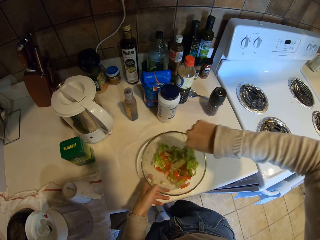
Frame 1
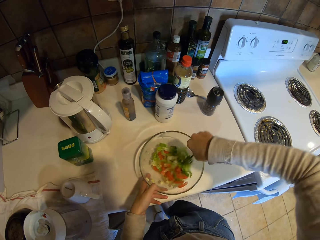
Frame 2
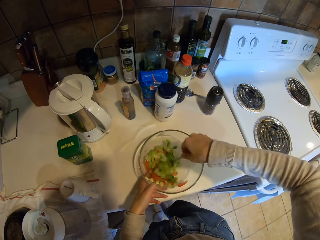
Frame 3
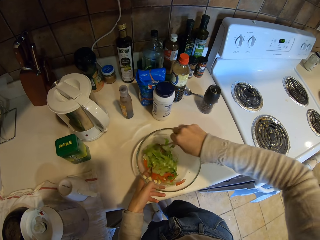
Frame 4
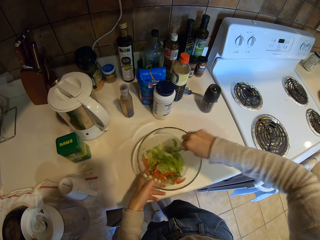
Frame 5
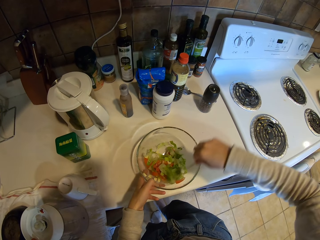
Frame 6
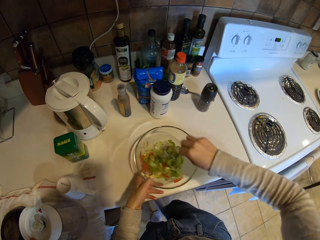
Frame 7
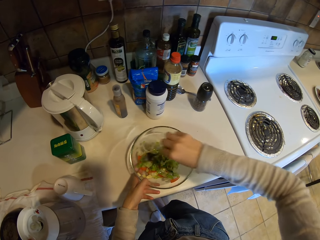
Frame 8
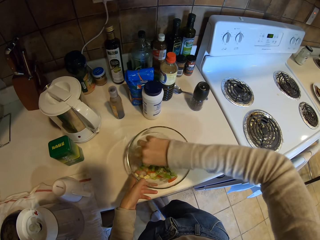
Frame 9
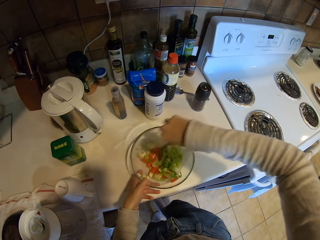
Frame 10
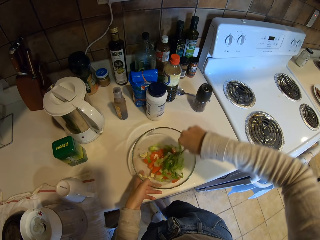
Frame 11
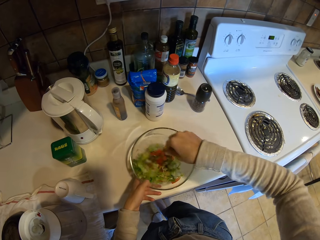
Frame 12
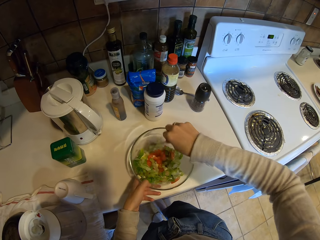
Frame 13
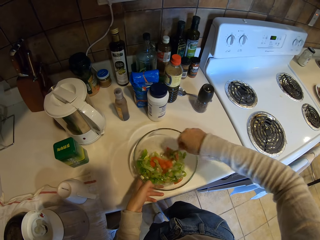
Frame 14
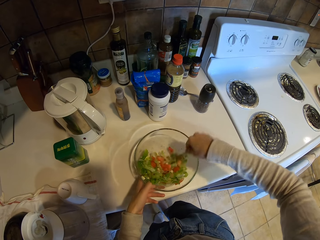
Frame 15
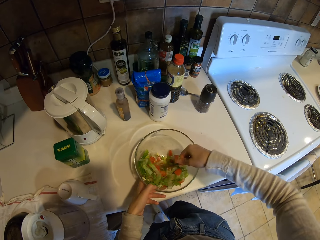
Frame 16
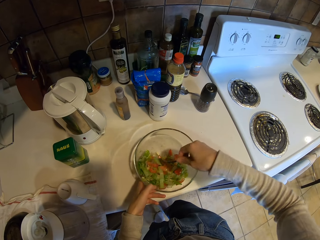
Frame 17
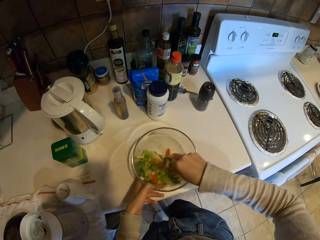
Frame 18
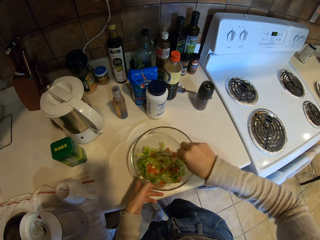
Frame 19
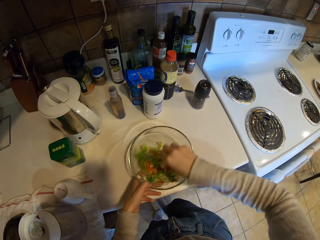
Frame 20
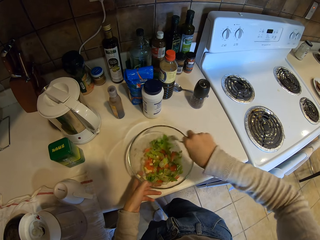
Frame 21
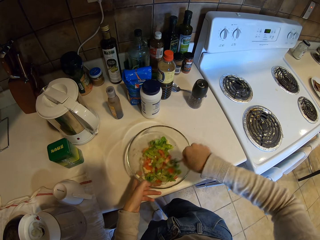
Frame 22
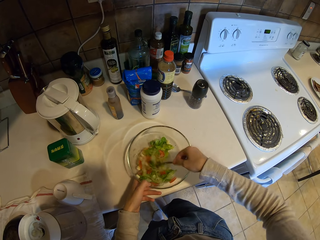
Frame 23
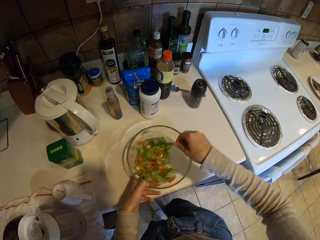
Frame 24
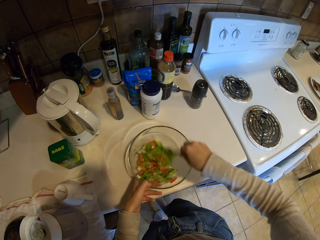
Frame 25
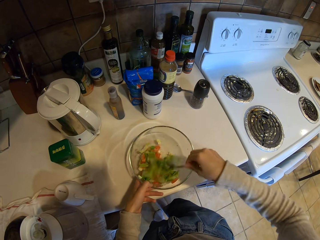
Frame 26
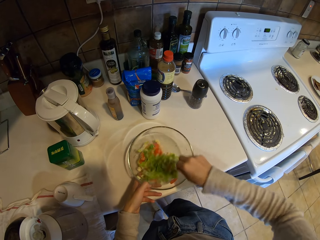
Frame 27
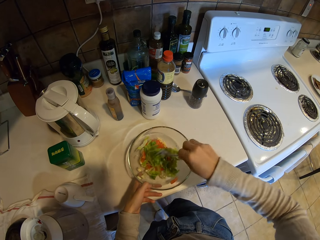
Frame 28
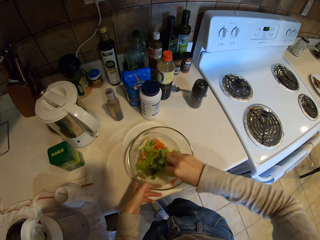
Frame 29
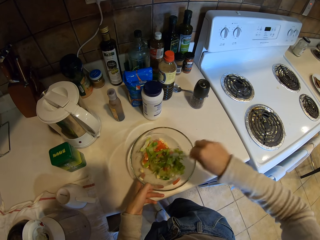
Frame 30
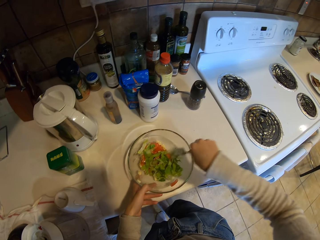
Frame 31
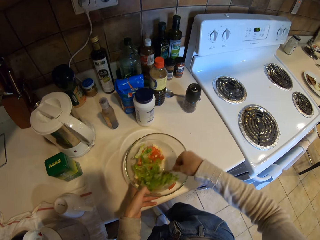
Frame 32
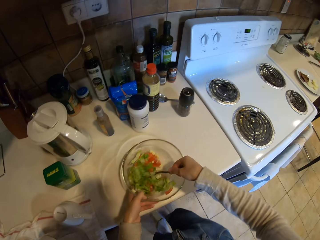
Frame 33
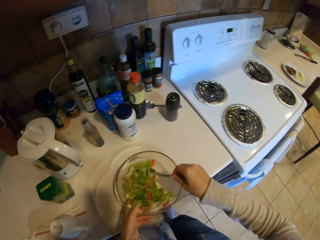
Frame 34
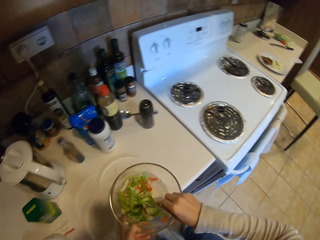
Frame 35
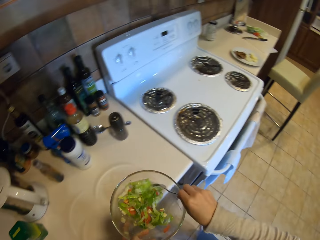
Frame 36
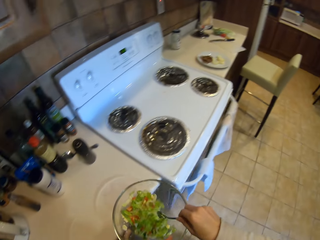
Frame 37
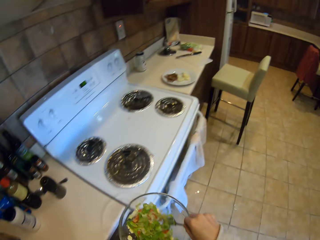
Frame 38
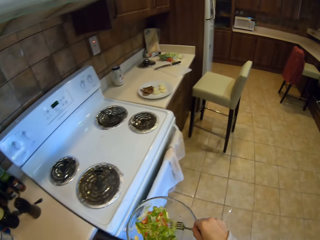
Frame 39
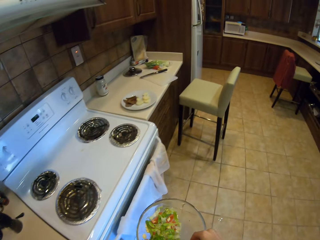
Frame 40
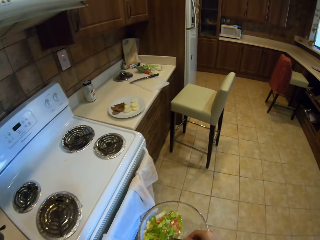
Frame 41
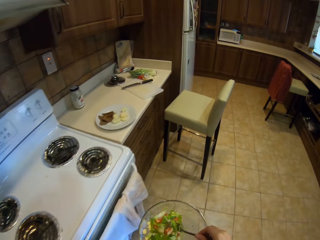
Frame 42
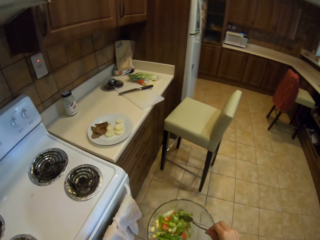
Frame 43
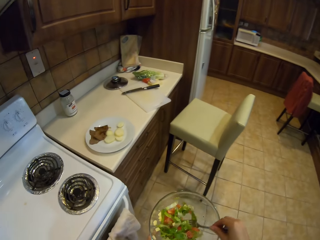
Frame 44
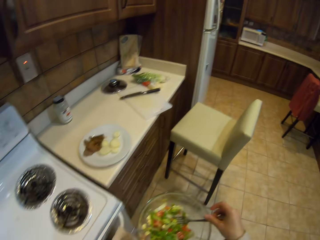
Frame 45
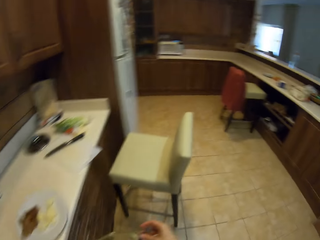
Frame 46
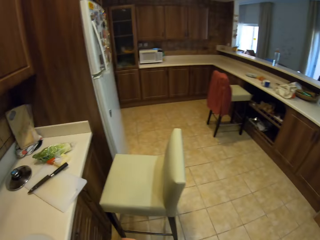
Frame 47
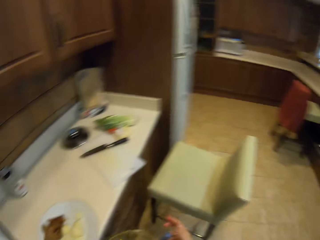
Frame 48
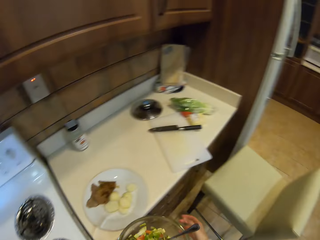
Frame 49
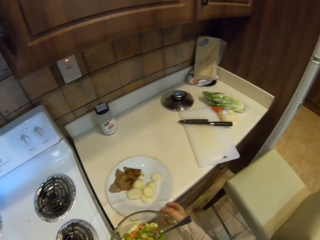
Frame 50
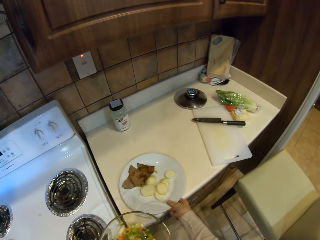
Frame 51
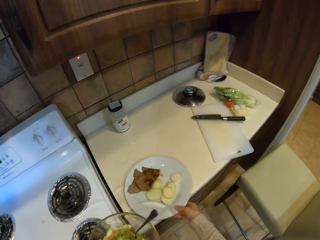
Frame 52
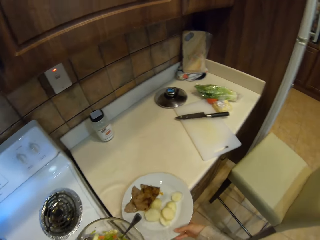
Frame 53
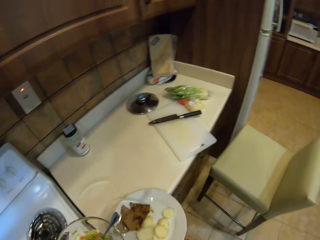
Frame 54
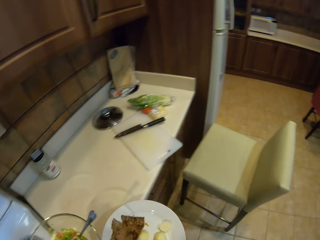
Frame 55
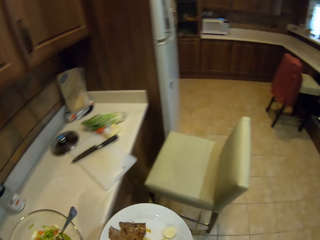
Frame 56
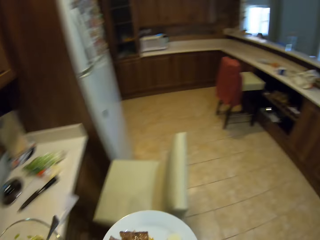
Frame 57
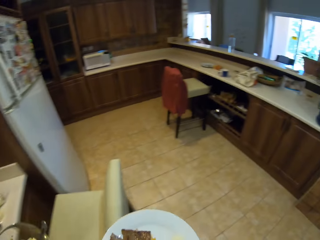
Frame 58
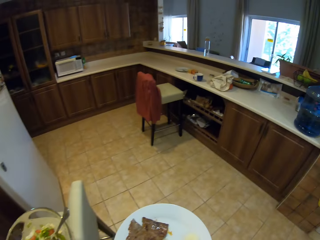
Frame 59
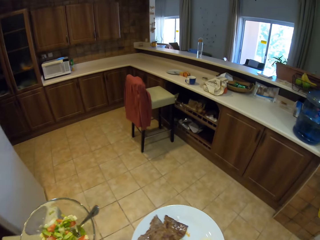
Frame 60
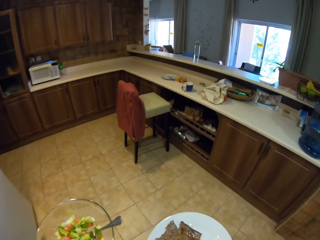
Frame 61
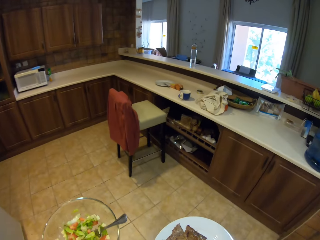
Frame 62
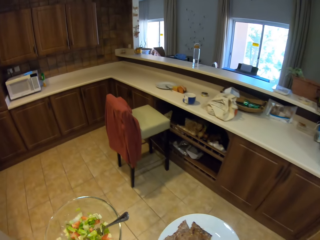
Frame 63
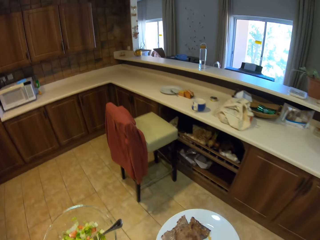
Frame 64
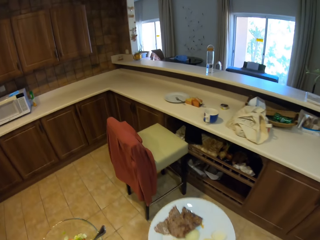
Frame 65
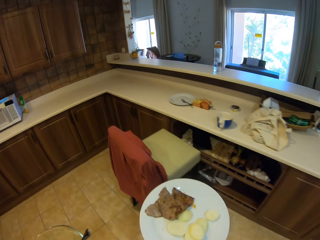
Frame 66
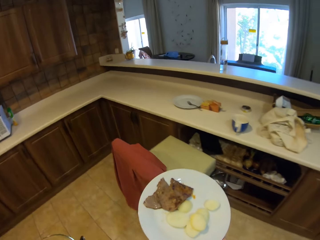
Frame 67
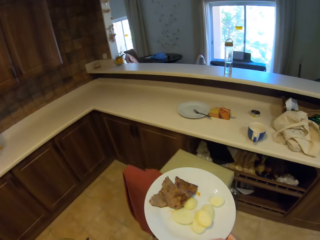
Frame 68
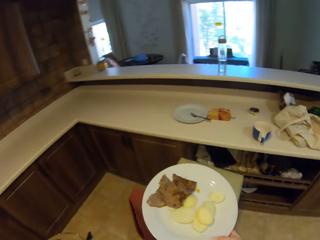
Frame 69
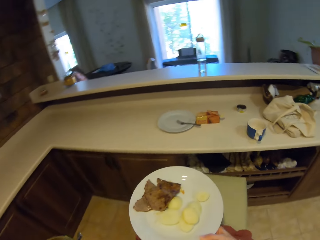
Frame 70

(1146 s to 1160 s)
The camera wearer picks up the bowl. They walk around the house. They pick up the plate. They walk around the kitchen.

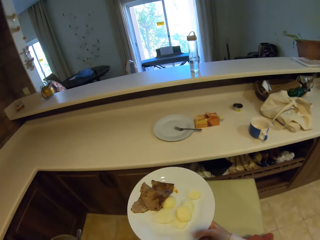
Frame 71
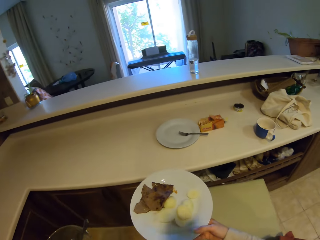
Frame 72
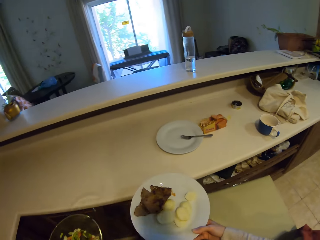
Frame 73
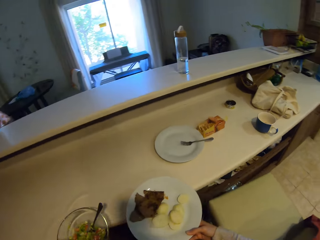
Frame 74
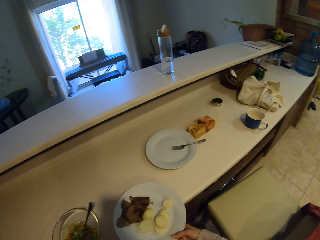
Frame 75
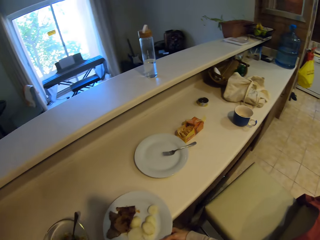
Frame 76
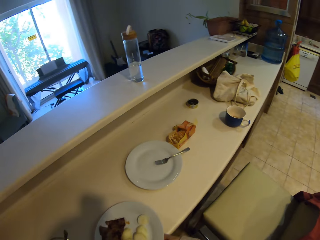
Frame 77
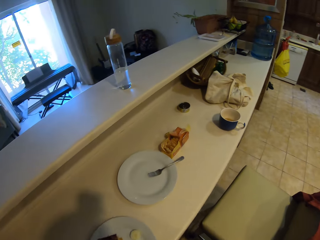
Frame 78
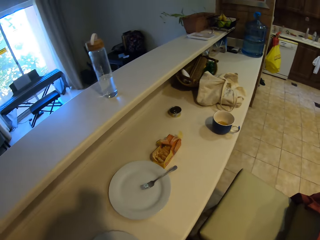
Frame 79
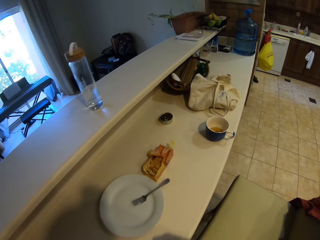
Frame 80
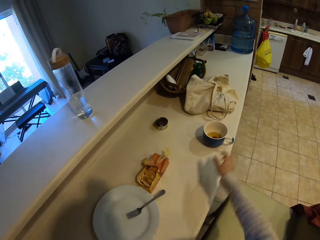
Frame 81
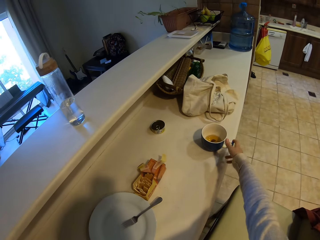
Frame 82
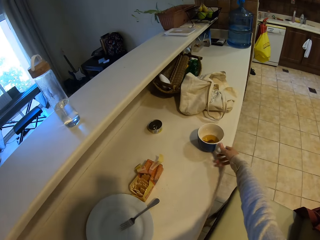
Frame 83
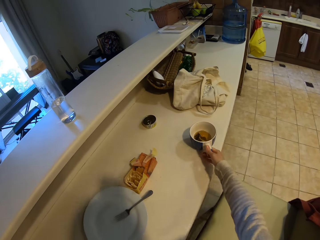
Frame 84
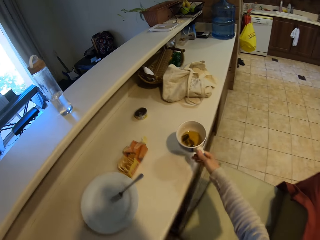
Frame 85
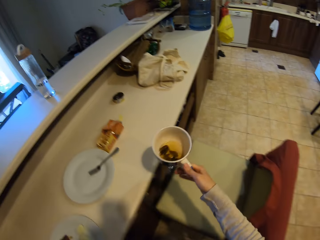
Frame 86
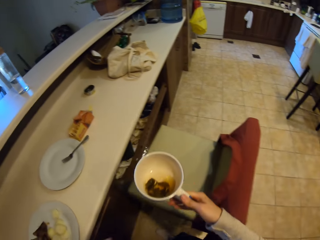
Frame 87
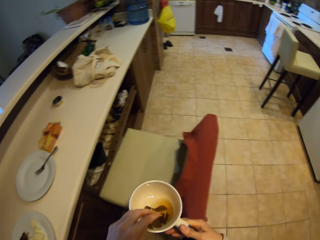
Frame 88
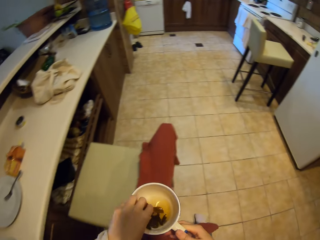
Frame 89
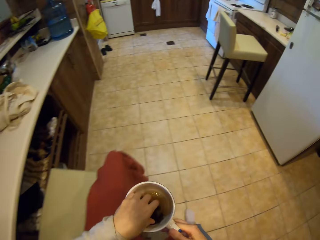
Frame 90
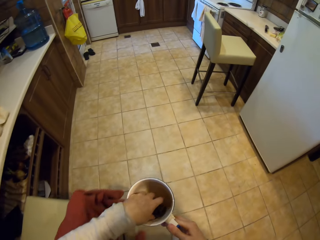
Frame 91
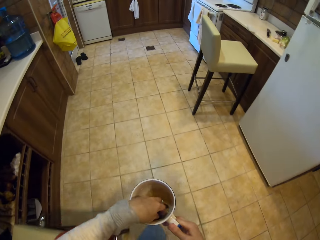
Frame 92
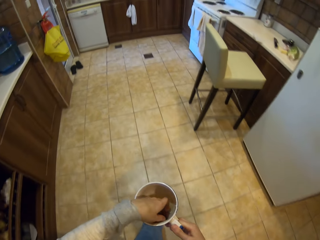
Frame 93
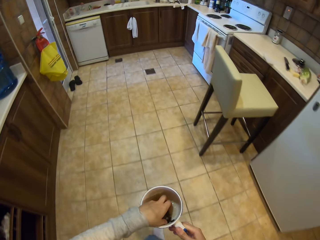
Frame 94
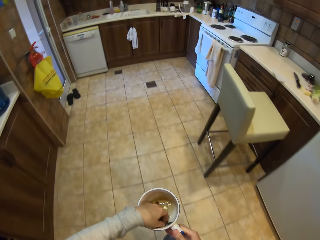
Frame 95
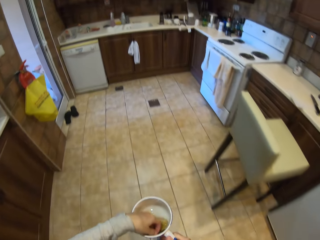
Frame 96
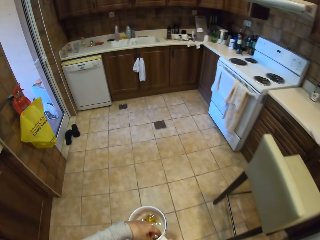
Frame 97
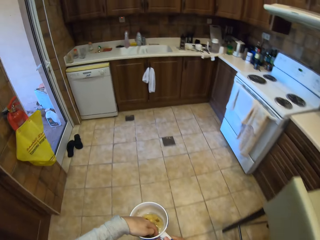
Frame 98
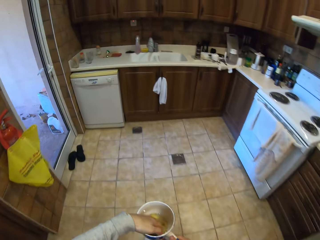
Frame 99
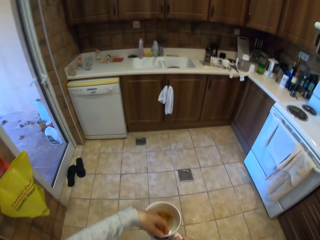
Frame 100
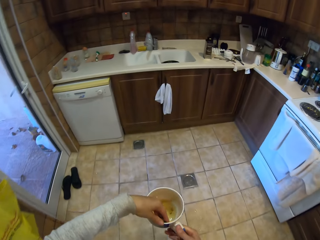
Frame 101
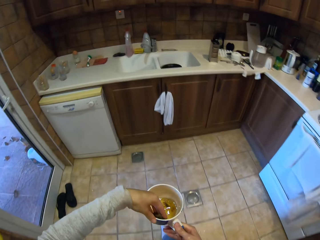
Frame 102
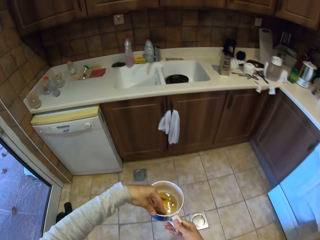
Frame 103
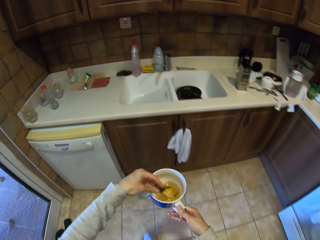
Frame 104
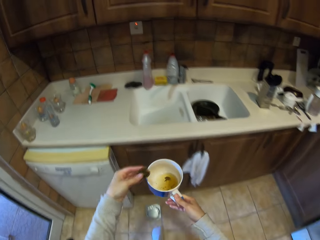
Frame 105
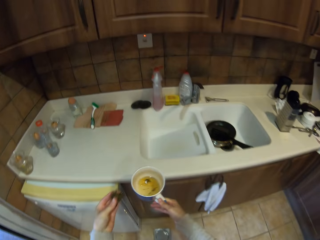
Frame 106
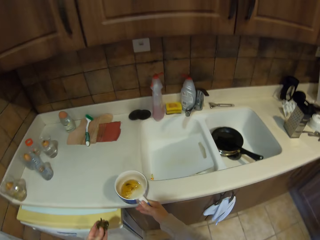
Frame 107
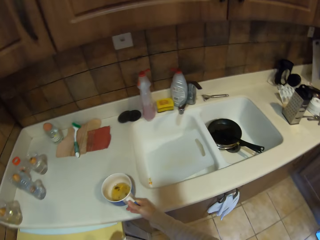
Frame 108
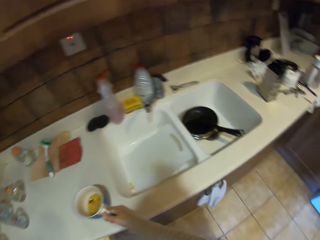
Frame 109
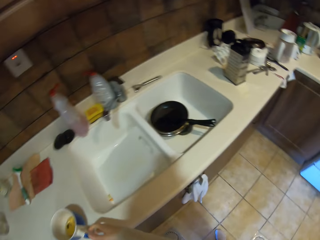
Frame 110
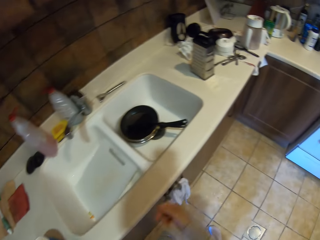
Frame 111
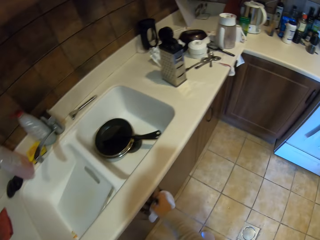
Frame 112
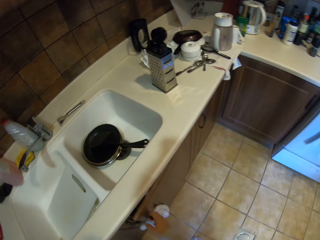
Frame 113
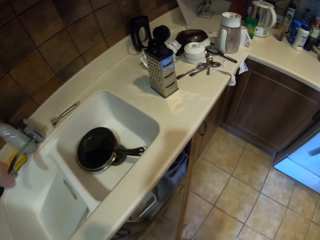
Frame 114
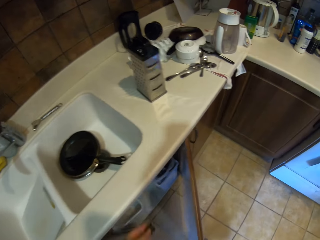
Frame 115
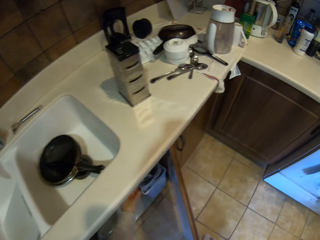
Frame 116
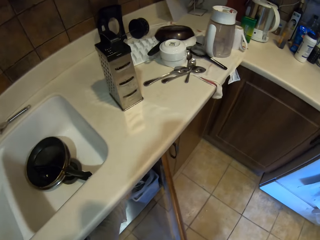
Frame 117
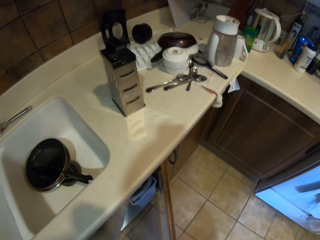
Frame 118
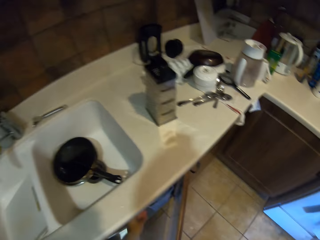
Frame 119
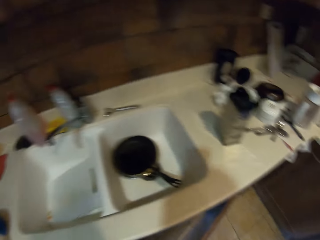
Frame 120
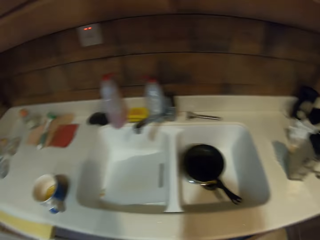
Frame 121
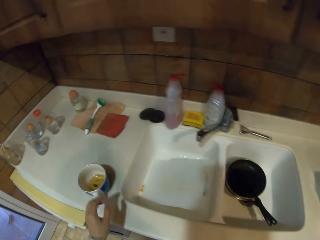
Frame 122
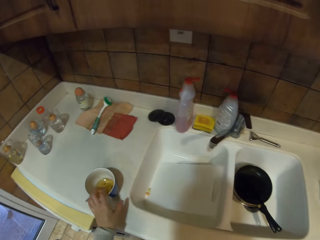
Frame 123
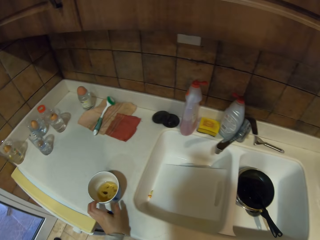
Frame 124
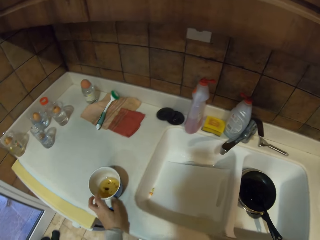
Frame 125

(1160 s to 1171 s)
The camera wearer puts the plates on the table. They put the bowl down. They pick up the cup. They pick something from the cup. They walk around the kitchen. They step forward. They put the cup on the sink table. They move the leg. They open the cabinet. They pick up something. They close the cabinet. They pick up the cup.
